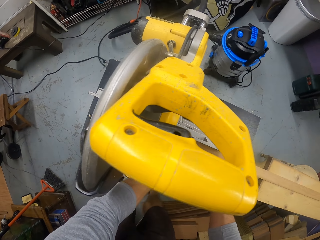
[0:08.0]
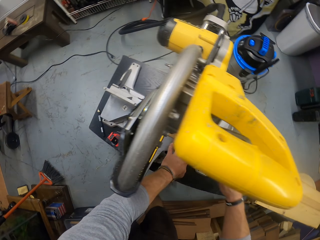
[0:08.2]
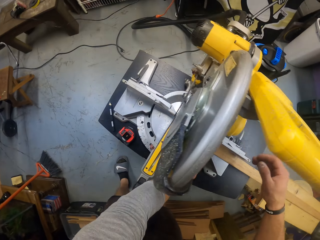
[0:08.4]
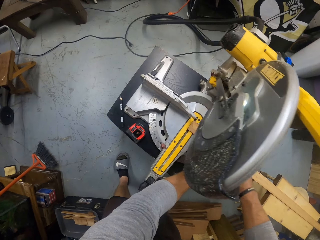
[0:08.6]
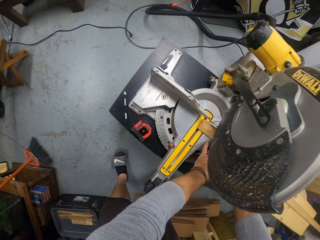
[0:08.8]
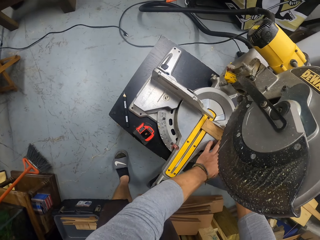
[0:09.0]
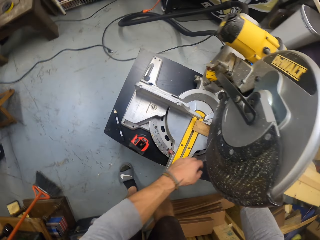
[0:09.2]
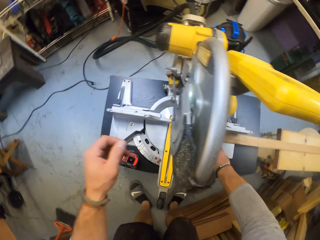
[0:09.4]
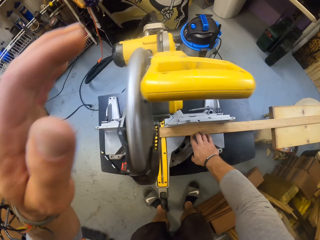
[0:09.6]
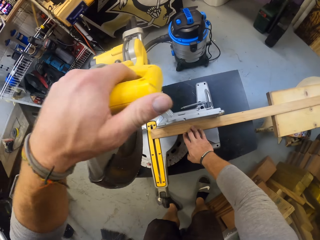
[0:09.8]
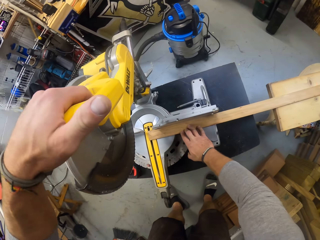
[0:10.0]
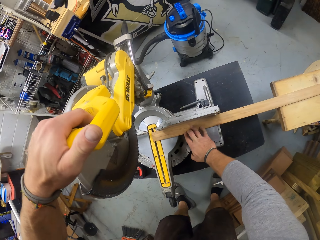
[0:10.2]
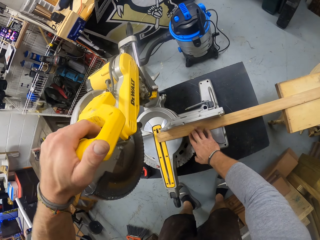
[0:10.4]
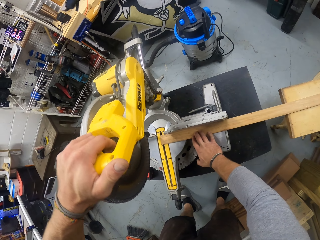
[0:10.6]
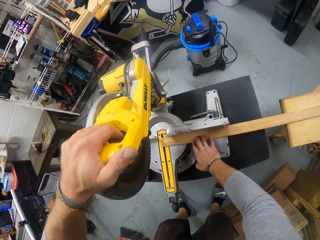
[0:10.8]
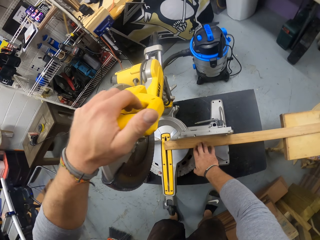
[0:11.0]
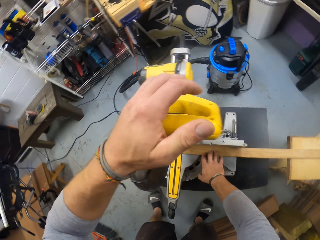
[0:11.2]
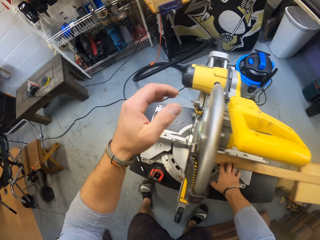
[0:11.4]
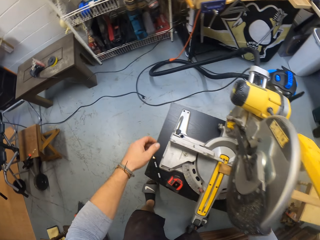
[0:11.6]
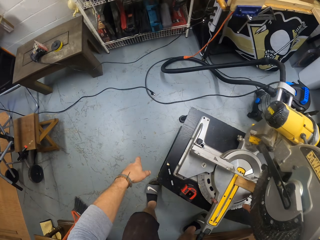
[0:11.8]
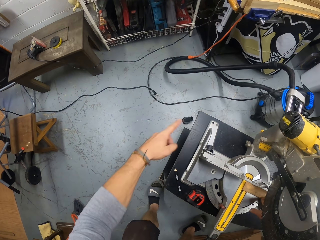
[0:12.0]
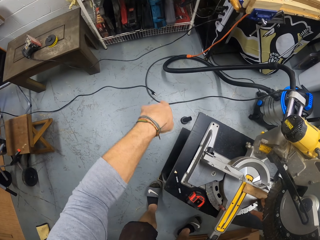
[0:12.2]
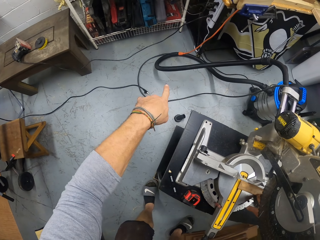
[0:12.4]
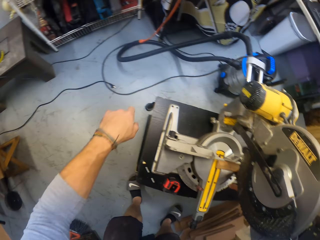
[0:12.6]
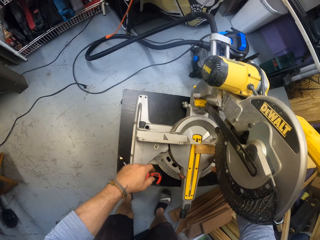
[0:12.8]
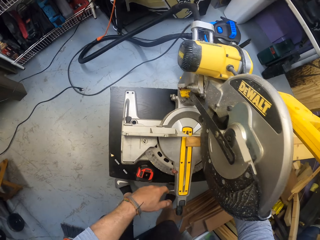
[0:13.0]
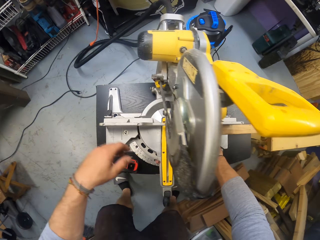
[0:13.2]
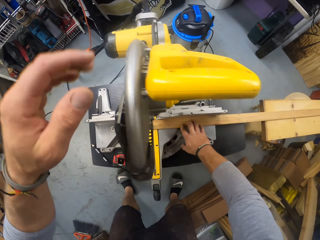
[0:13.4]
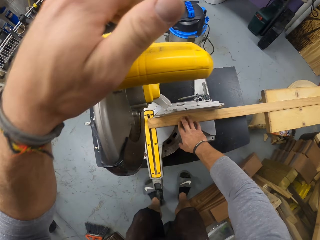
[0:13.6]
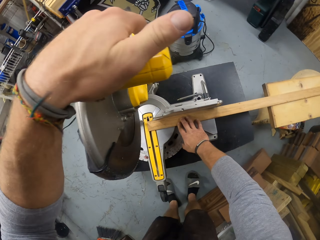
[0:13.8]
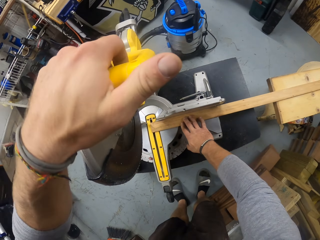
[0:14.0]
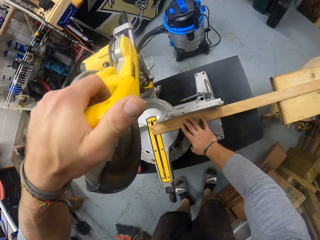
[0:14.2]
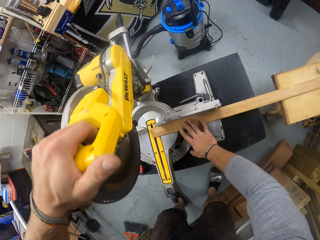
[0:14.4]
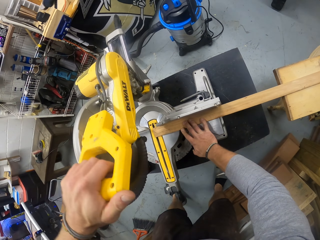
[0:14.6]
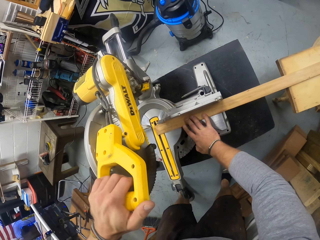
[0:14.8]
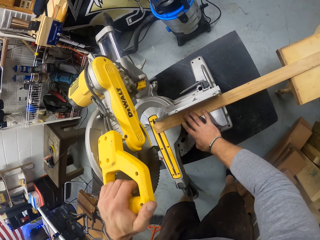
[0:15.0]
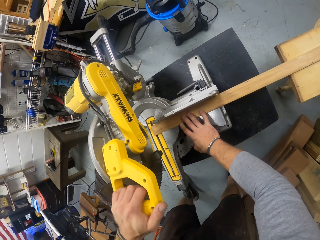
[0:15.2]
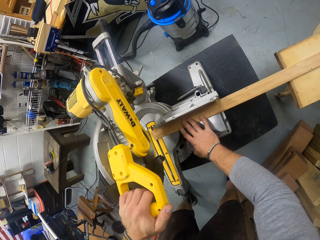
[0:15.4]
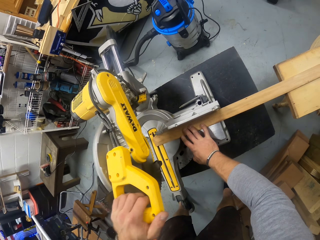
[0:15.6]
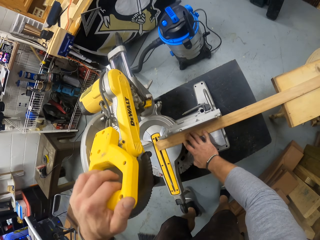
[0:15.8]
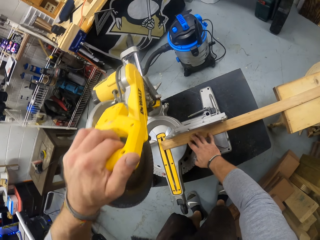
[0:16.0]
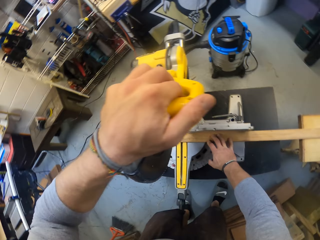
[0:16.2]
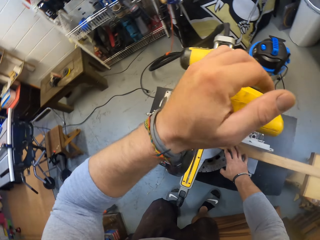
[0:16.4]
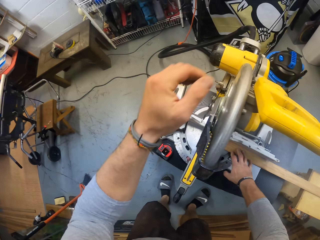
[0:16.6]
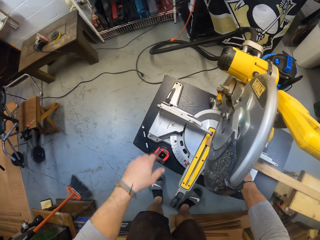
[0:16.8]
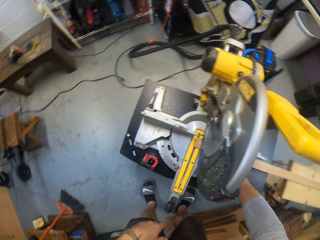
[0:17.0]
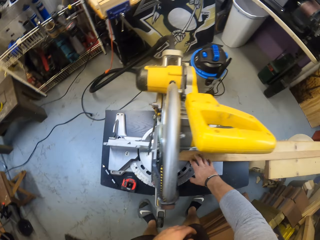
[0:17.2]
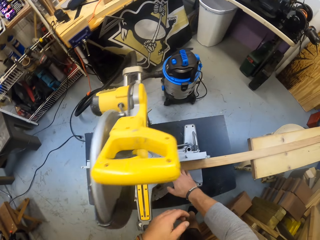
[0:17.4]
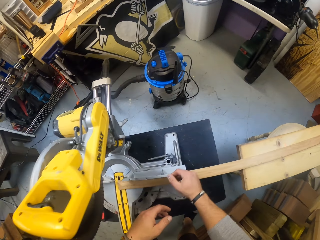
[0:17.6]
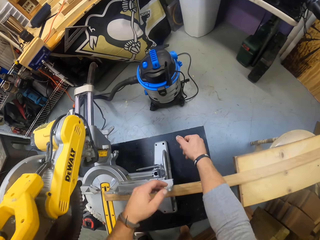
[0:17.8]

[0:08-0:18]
The camera wearer touches a table saw with his left hand. He holds the miter handle. He points at the floor. He pulls down the miter handle. He operates the table saw with his left hand.

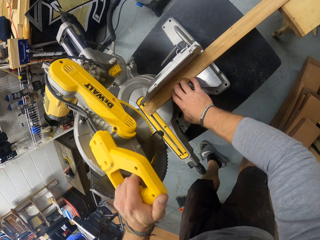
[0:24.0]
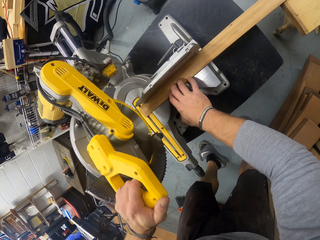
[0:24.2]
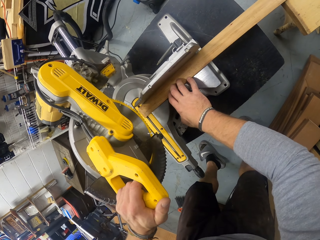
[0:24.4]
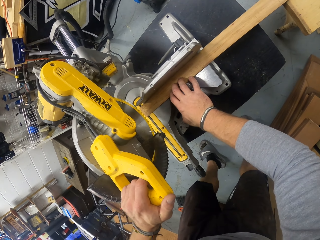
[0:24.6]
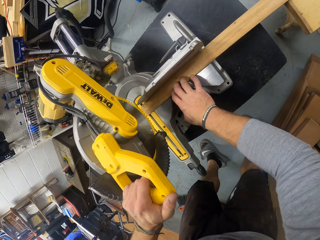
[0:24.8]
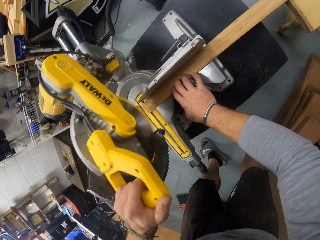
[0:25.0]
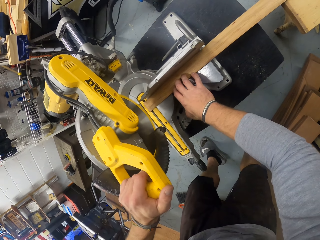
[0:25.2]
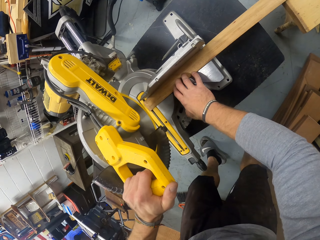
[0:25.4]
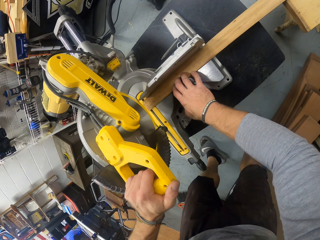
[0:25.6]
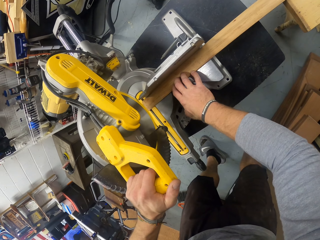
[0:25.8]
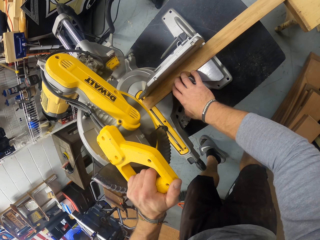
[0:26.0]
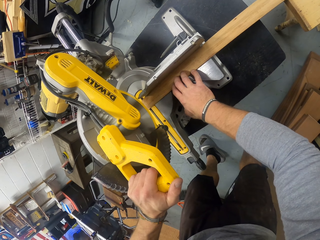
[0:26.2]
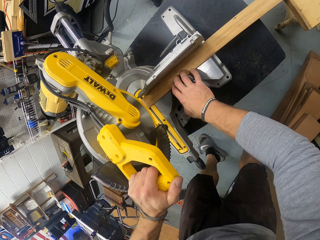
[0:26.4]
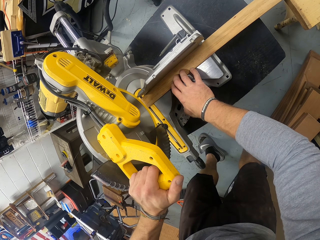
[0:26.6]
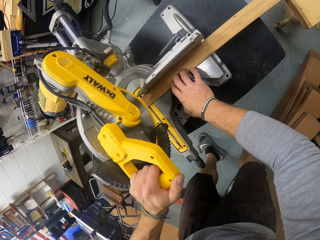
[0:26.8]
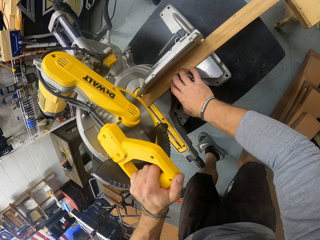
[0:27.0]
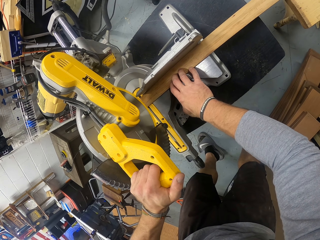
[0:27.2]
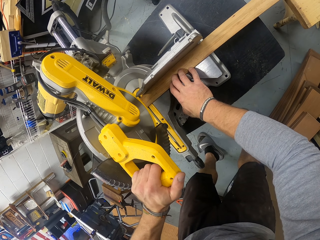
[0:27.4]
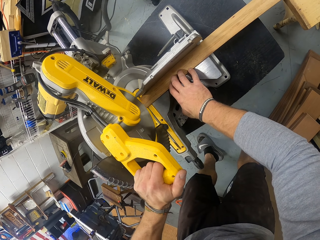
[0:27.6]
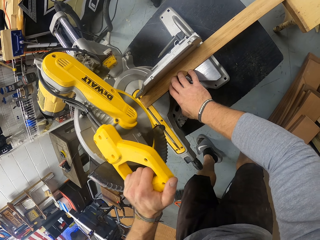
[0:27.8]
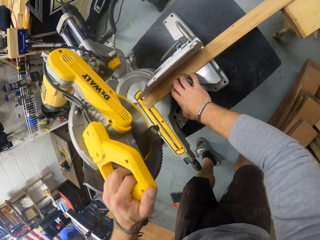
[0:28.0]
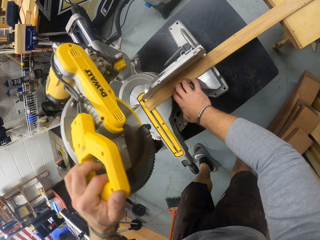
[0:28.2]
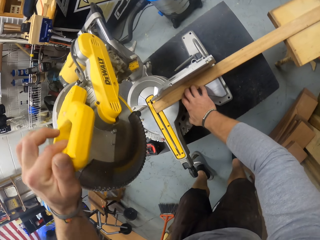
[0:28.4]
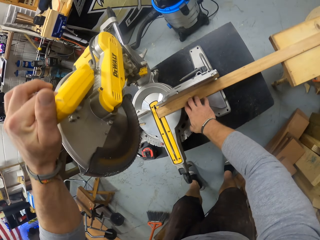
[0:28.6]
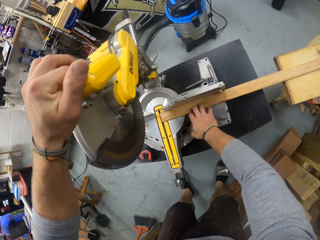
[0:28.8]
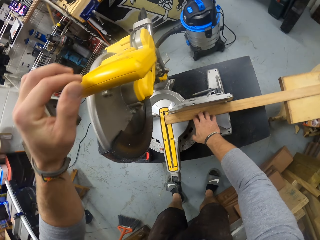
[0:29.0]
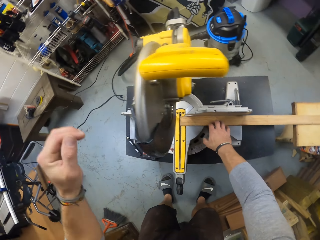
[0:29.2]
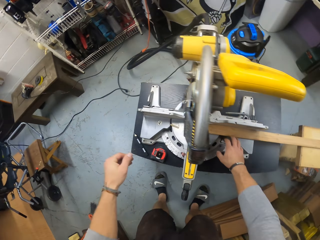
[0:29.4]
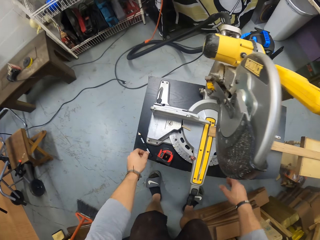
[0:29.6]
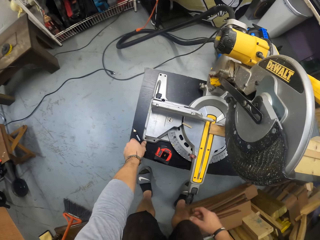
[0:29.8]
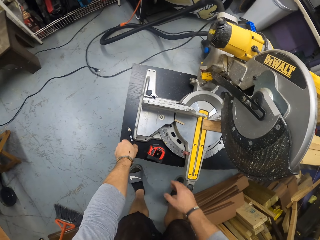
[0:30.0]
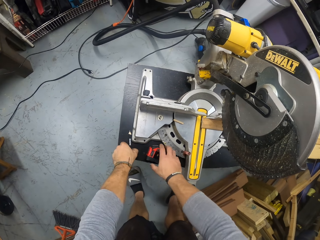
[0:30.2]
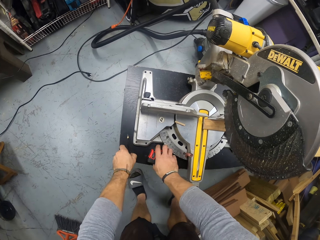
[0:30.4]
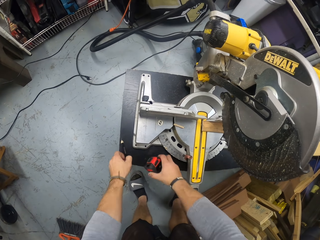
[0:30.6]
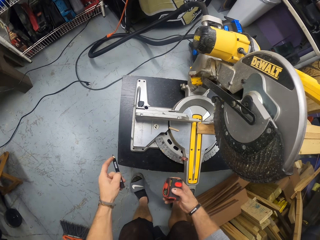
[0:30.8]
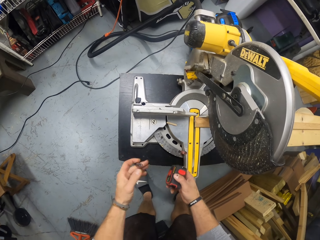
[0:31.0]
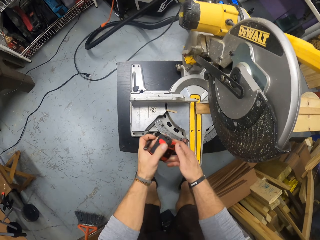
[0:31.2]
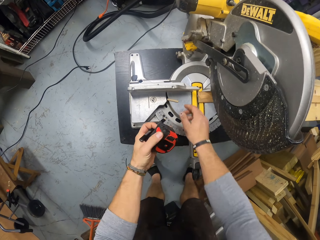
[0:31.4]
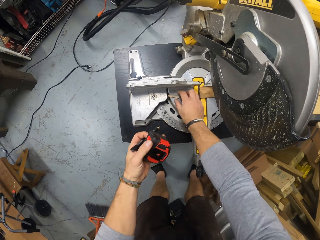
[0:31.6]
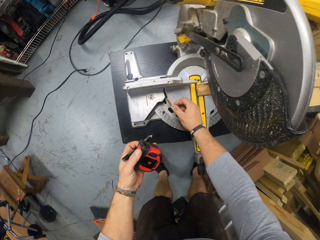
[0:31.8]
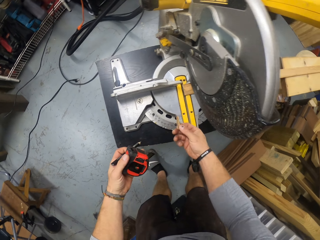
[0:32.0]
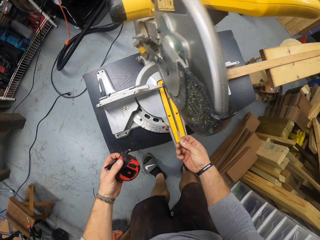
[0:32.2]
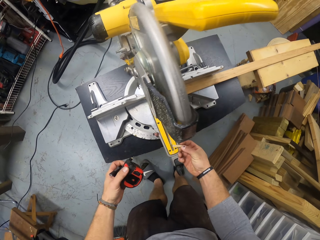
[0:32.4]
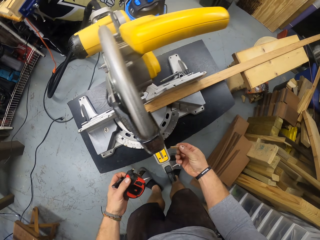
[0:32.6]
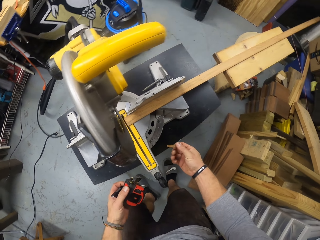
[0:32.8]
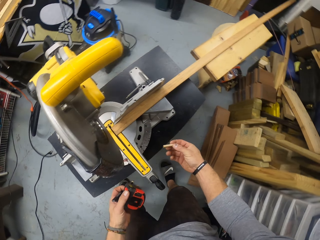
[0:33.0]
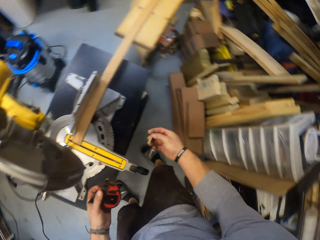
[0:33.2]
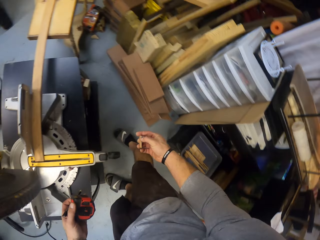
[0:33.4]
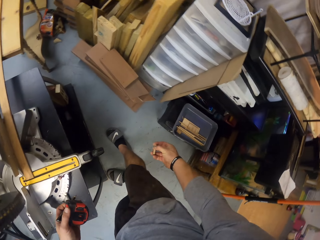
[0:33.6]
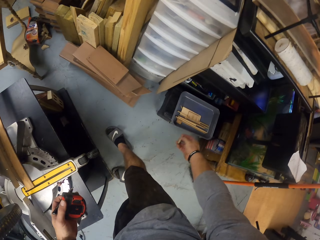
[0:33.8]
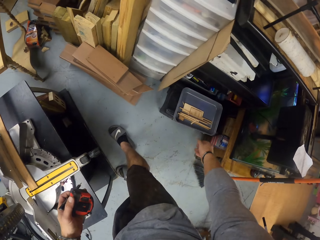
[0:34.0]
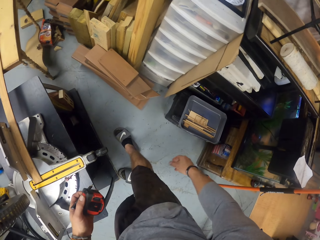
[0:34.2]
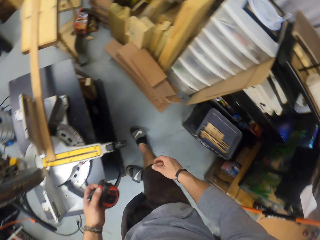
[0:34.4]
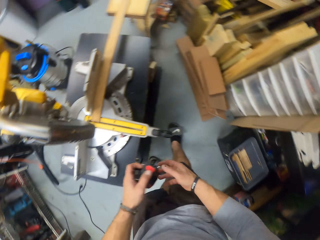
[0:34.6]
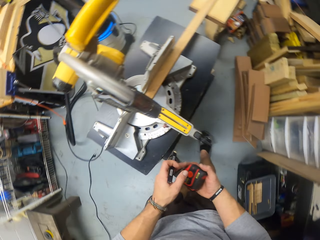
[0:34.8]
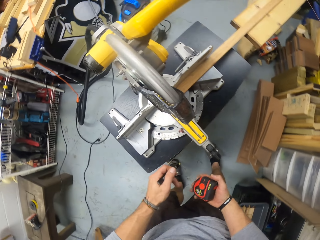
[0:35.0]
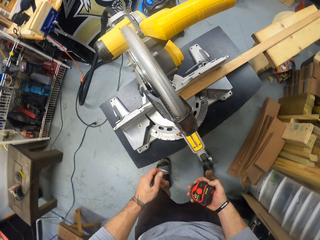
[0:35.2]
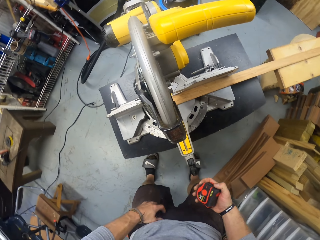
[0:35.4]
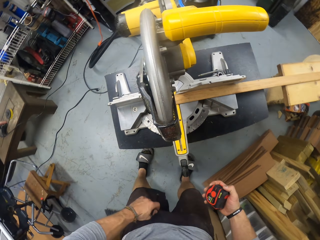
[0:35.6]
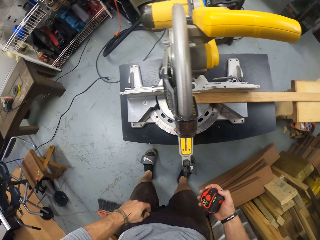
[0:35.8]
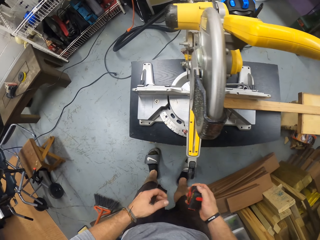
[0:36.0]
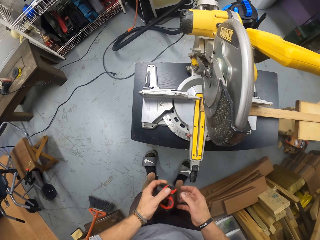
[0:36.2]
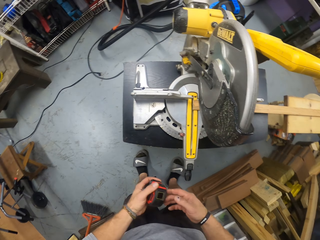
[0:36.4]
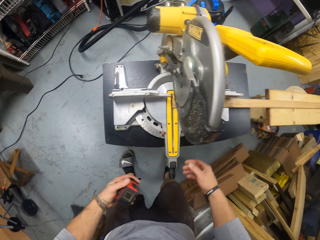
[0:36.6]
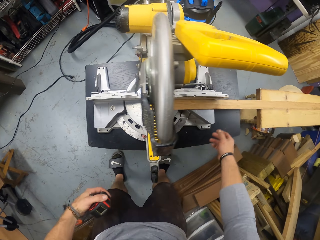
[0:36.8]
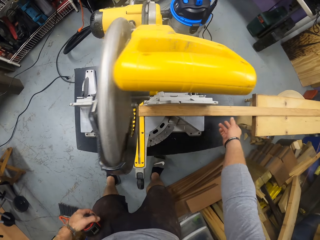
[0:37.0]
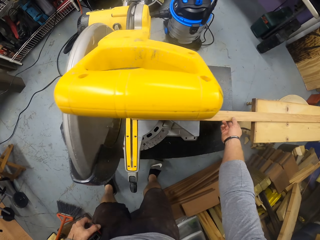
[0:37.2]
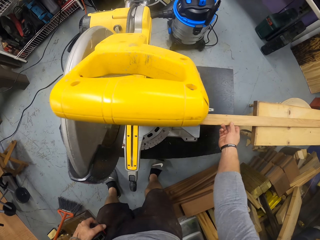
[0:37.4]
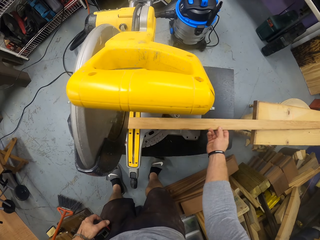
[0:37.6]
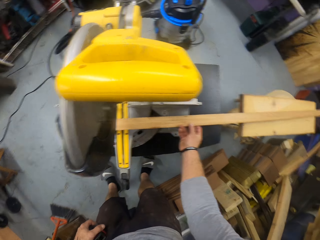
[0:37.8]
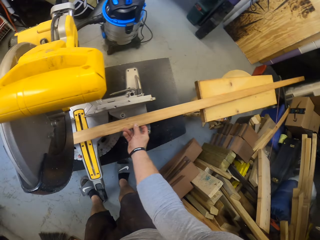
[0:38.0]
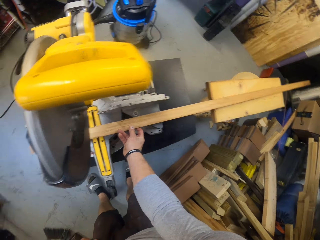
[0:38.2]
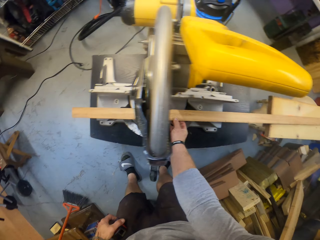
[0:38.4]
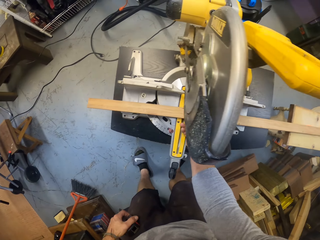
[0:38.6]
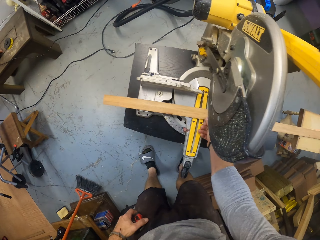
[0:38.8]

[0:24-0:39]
The camera wearer cuts the wood with the miter saw. He picks a pencil on the table saw with his left hand. He picks a tape rule on the table saw with his left hand. He passes the tape rule from right to left hand. He picks a piece of wood on the table saw with his right hand. He drops the piece of wood in a bin with his right hand. He passes the tape rule from left to right hand. He adjusts his shorts. He passes the tape rule from right to left hand. He moves the strip of wood in the miter scale with his right hand.
